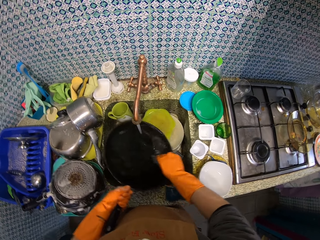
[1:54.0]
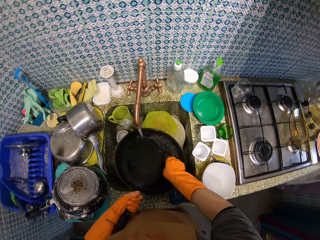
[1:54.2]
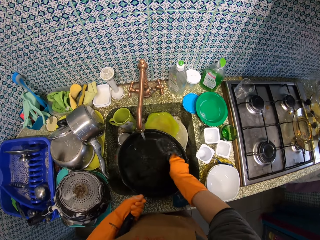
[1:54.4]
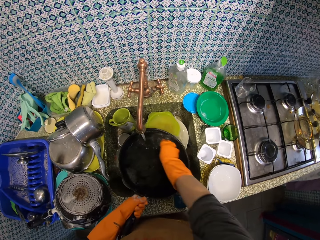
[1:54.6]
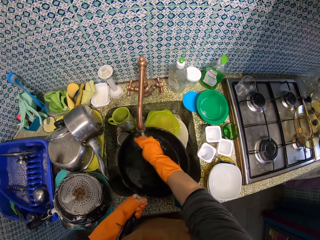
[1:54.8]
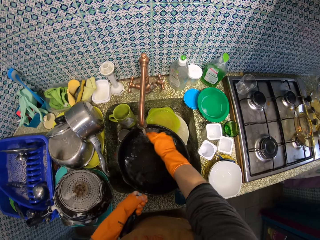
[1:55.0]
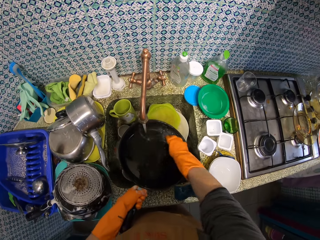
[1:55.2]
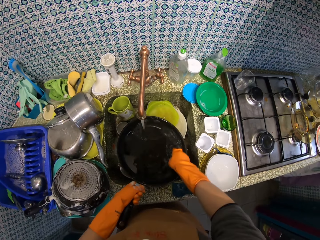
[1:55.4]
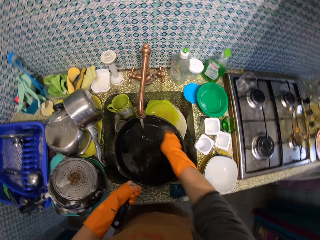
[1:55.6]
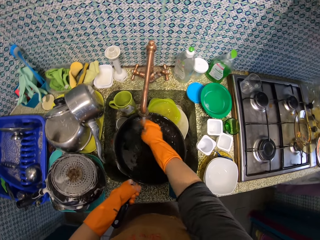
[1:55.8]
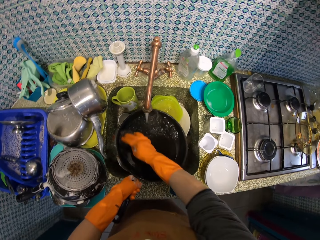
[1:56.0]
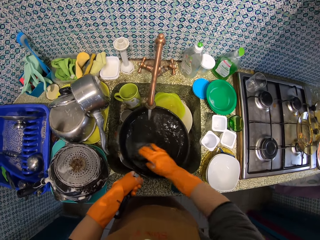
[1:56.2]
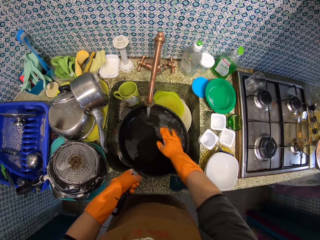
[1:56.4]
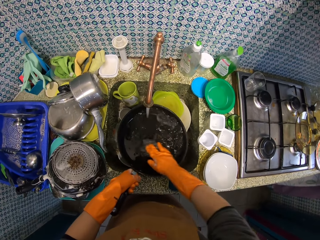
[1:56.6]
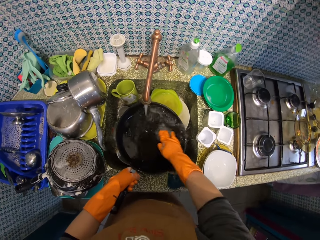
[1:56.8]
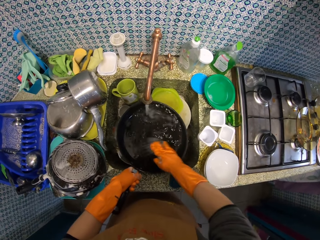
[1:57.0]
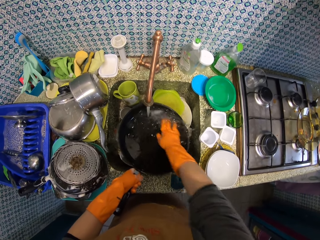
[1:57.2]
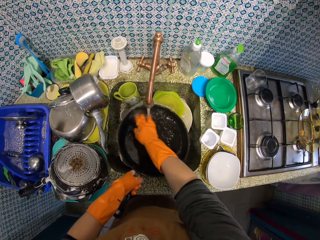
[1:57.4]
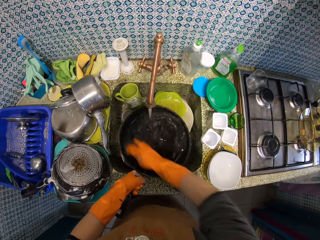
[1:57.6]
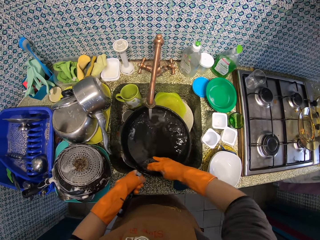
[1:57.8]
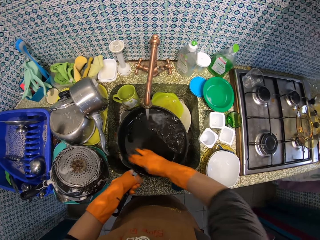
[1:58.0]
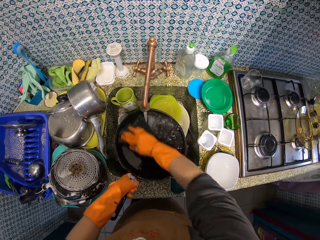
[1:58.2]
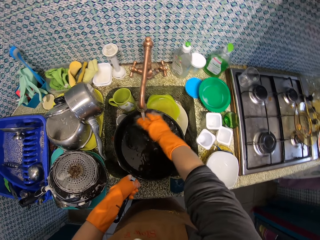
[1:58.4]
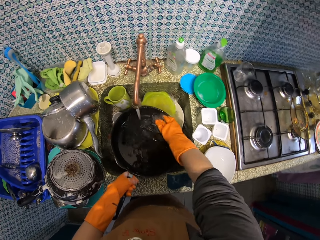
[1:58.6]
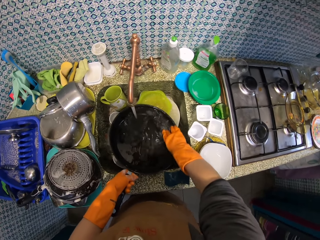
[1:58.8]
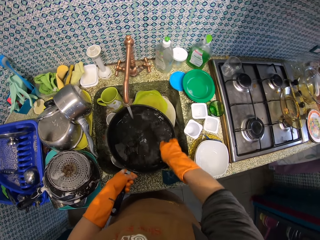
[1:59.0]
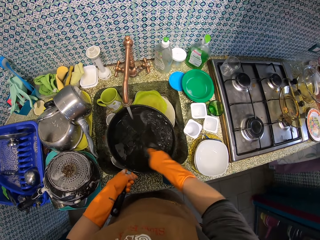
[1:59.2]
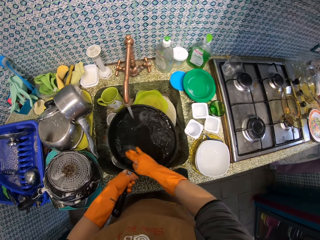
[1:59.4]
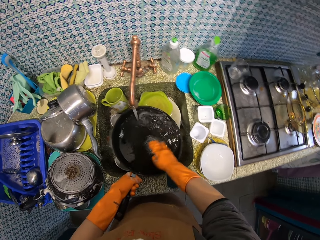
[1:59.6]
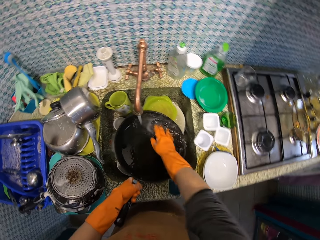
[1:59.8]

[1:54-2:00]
The camera wearer washes the frying pan with the steel wool.

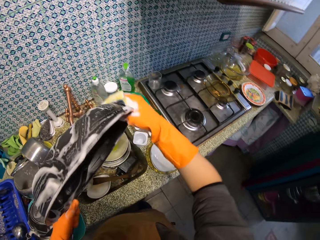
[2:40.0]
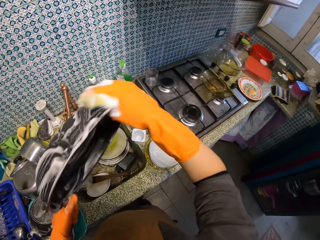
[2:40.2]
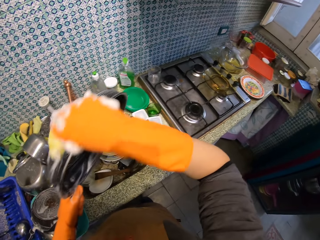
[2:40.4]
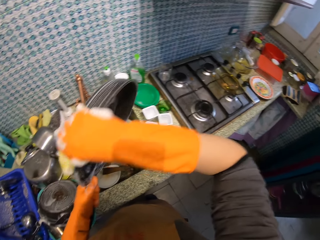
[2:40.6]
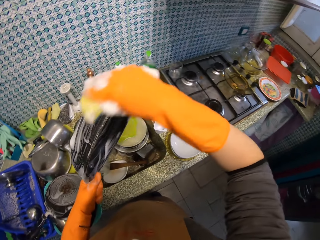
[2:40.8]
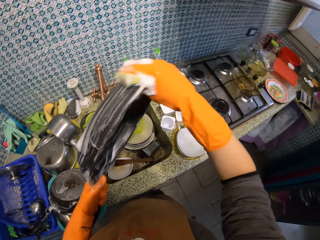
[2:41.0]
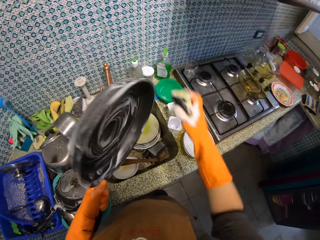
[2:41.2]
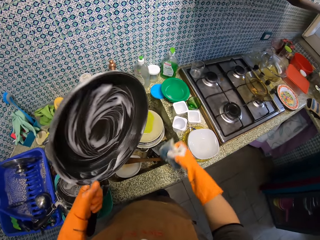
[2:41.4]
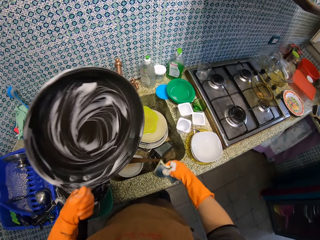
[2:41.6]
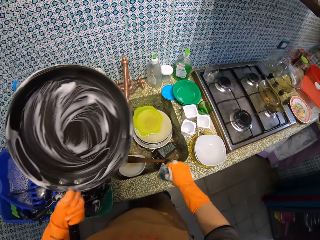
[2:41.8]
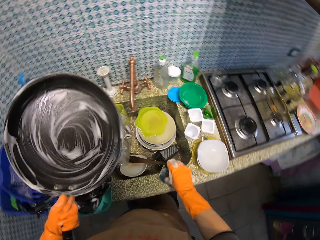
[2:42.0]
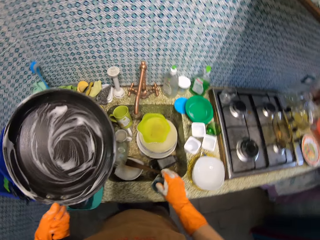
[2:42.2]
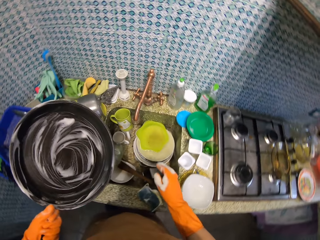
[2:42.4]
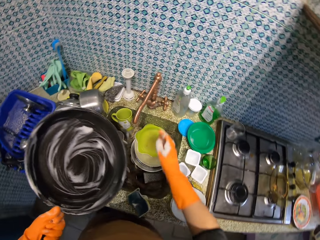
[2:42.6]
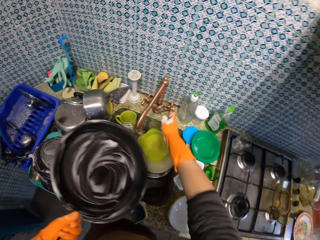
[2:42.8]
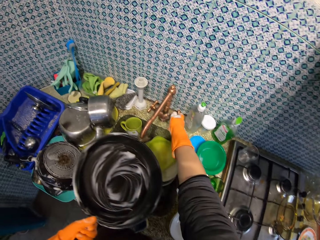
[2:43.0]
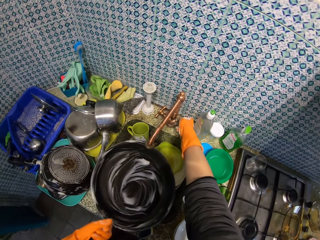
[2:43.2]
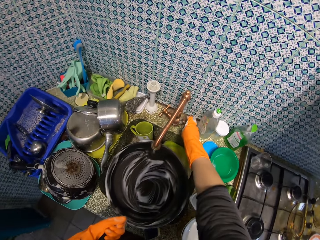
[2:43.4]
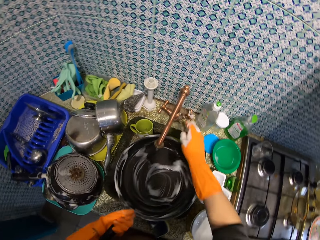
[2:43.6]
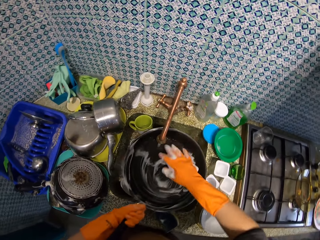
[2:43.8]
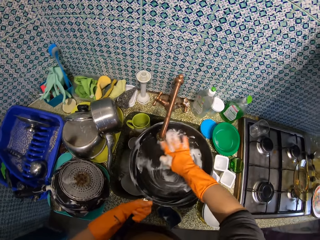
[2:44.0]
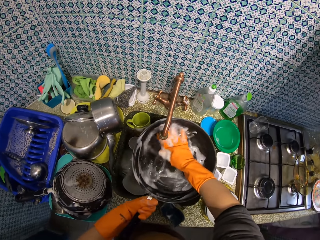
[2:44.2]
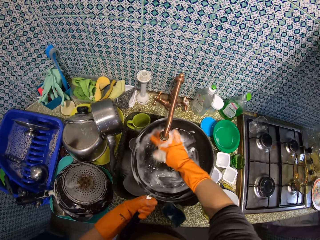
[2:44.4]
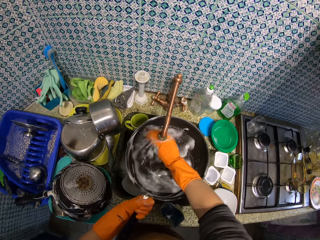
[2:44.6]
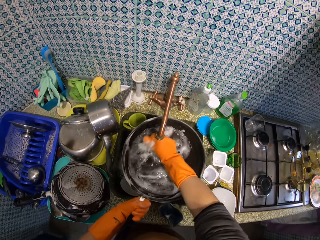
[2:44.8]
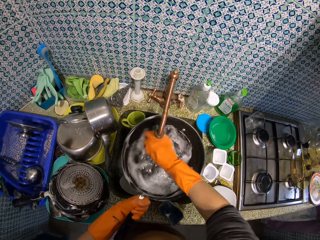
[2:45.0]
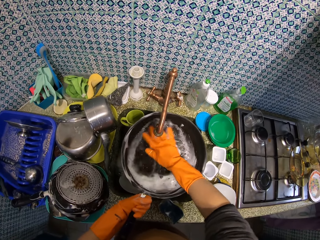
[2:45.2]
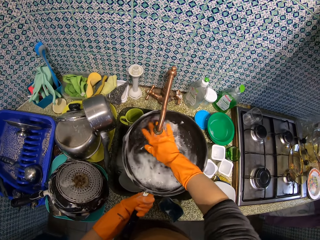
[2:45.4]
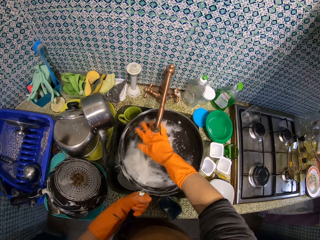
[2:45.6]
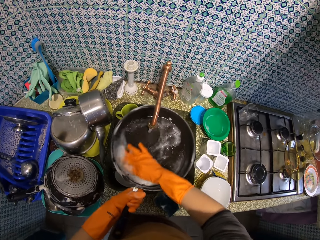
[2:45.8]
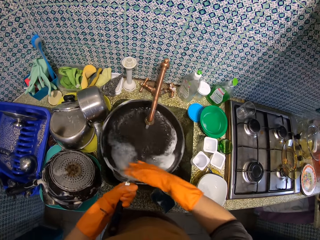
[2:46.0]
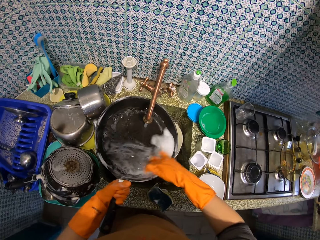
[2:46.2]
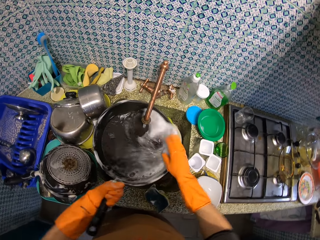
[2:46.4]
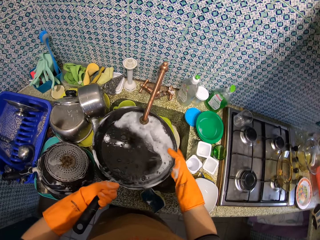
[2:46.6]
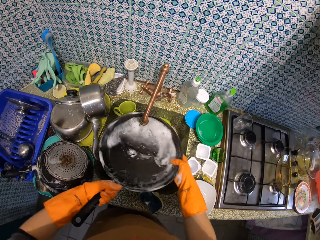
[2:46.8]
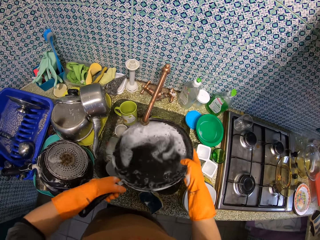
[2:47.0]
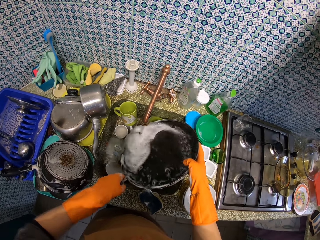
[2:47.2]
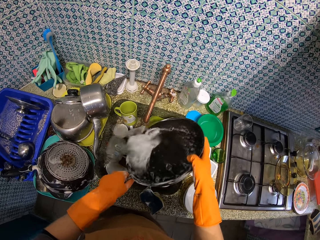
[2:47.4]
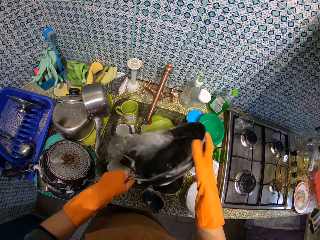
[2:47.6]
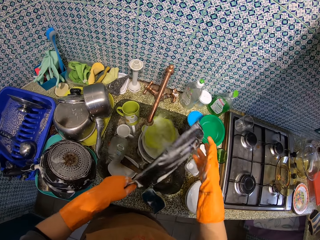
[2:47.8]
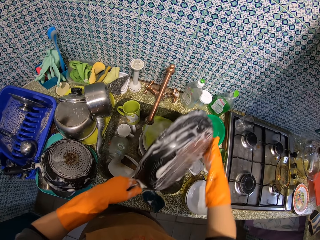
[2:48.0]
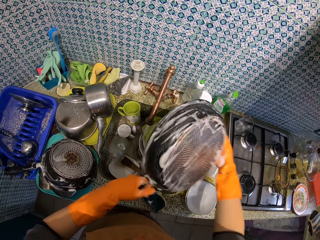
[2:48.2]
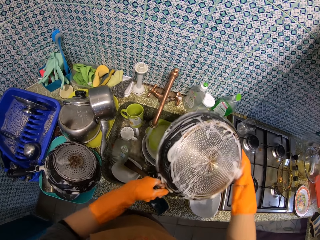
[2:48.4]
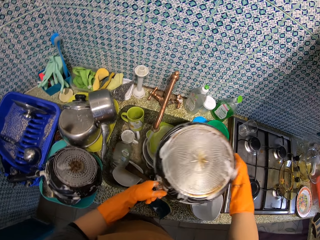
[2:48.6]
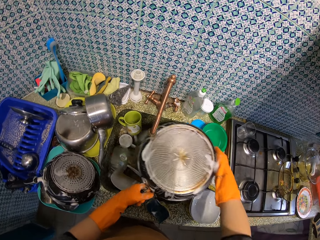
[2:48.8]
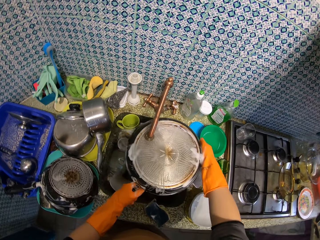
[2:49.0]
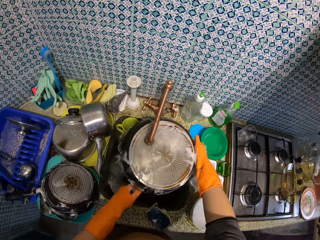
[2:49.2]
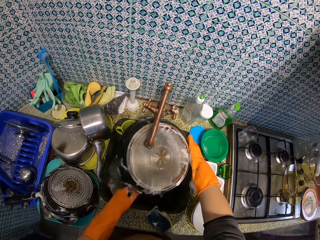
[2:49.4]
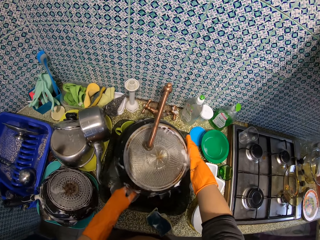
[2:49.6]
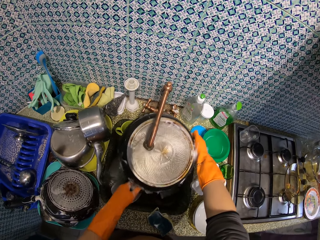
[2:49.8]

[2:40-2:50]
The camera wearer puts the sponge scrub pad on the counter top. They turn on the tap. They rinse the frying pan with water.

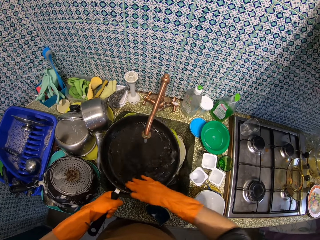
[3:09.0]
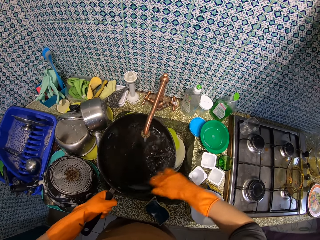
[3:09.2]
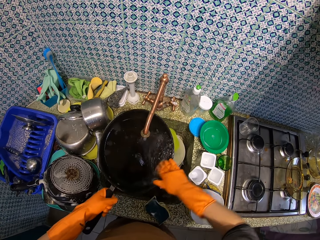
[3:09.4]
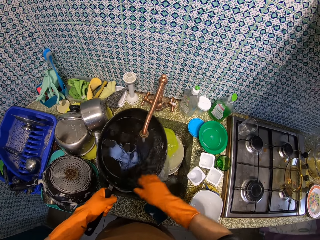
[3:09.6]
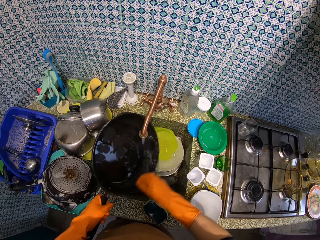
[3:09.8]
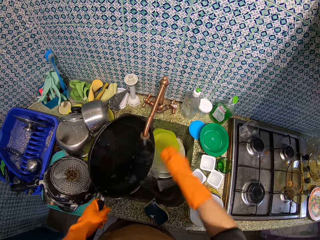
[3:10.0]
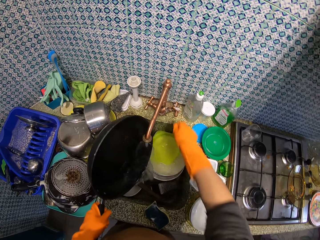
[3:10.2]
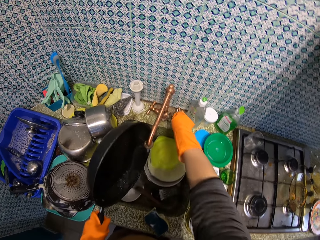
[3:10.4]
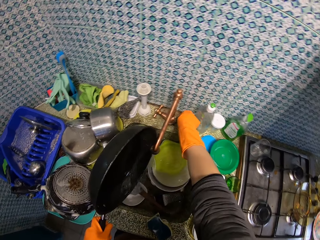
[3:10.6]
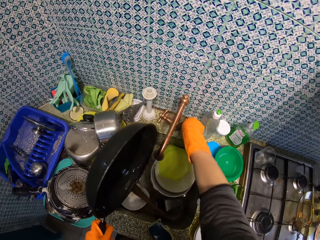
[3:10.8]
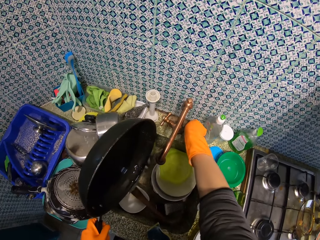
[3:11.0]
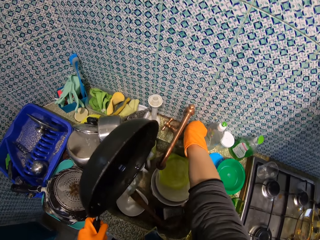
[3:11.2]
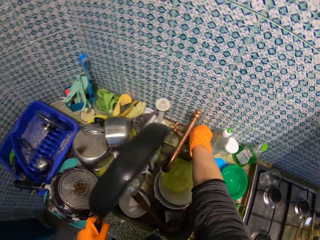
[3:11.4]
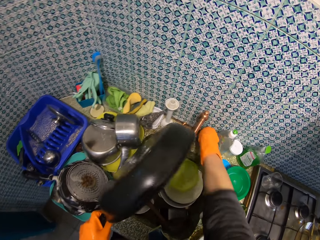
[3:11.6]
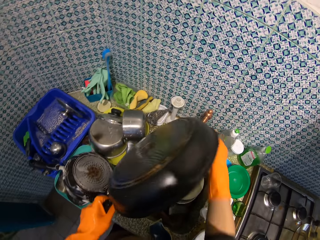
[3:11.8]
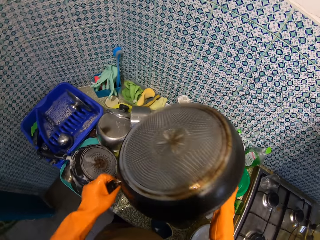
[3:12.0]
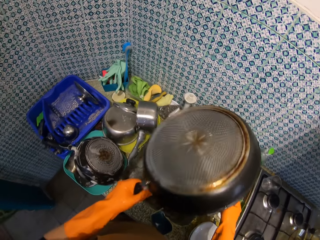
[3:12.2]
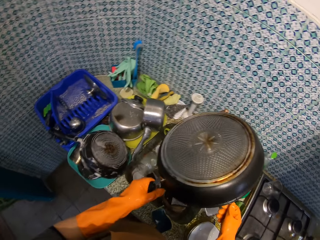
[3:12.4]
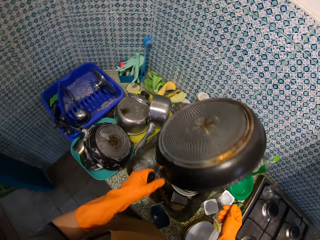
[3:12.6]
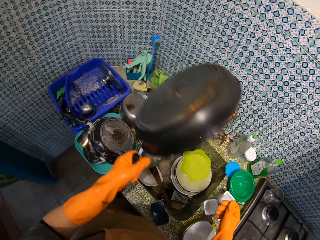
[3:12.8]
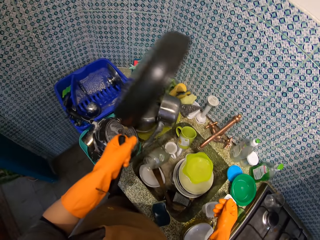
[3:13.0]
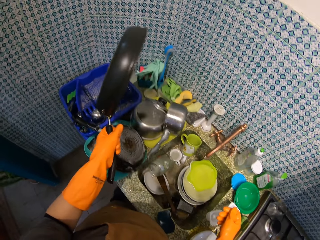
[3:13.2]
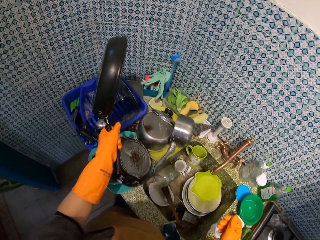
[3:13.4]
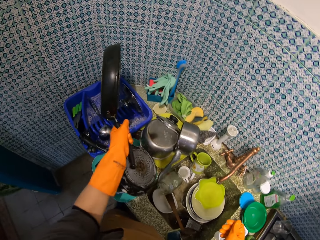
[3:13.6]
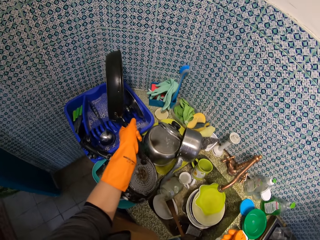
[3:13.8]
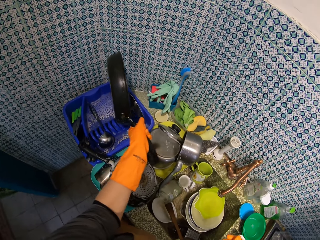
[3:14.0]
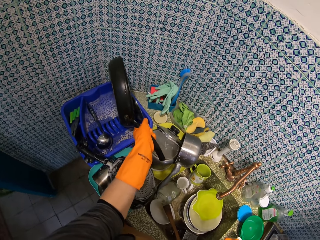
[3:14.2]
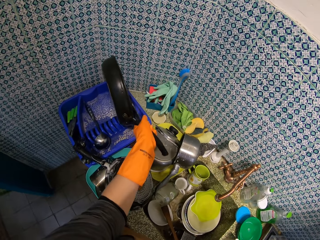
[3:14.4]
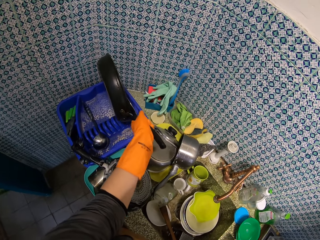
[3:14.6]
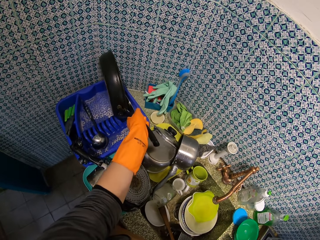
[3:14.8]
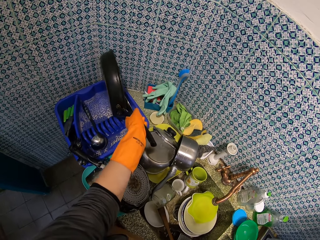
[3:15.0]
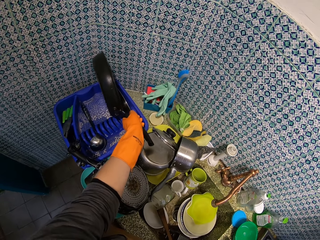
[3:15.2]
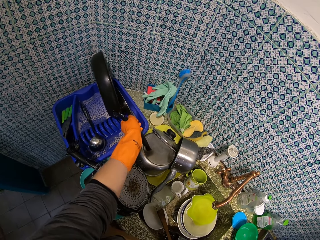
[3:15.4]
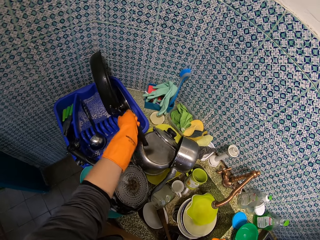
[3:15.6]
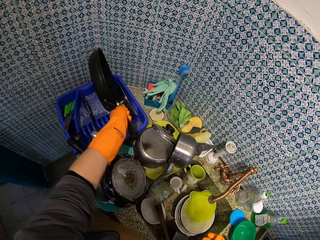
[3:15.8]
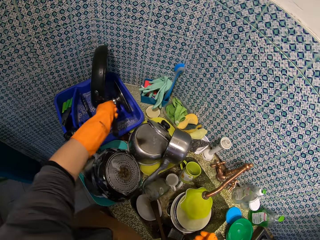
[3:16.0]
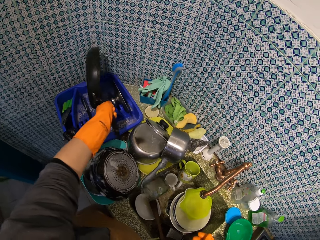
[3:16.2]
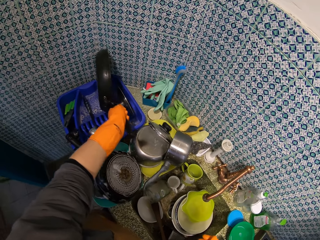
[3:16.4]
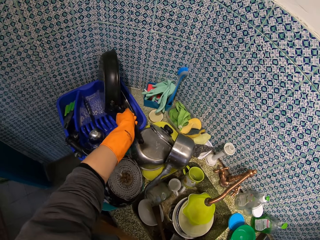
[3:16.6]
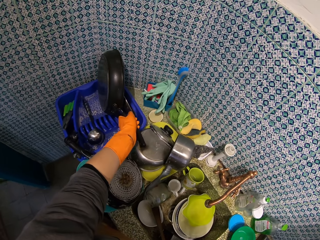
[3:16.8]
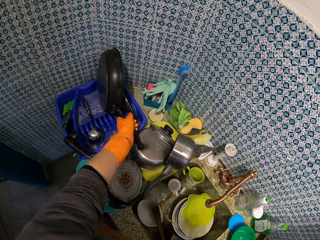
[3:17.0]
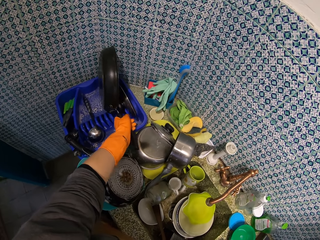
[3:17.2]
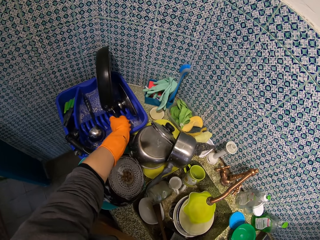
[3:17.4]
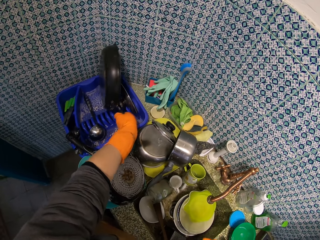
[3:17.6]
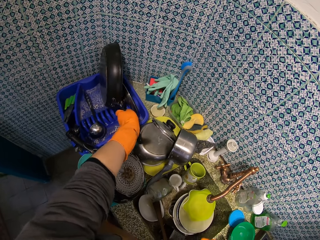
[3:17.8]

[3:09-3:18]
The camera wearer turns off the tap. They put the frying pan on the utensils stand.
